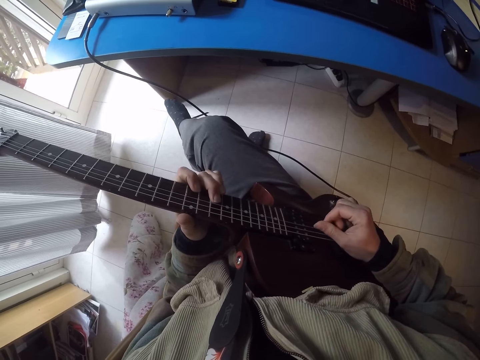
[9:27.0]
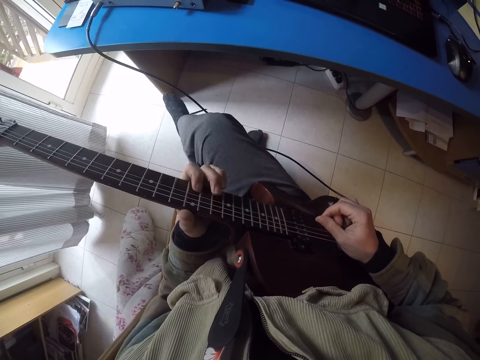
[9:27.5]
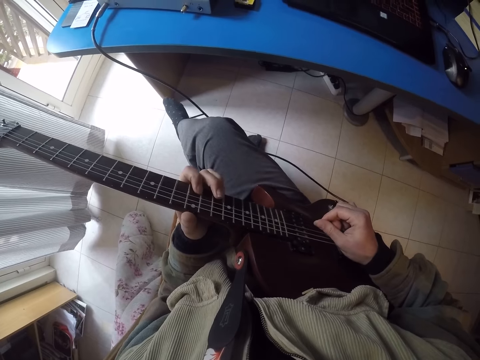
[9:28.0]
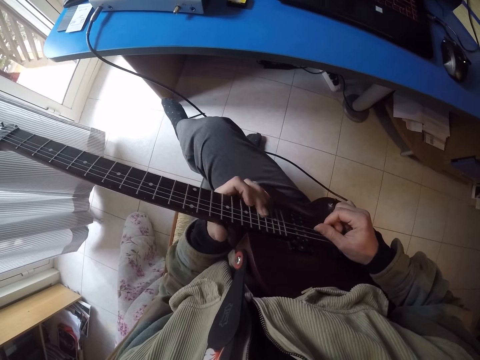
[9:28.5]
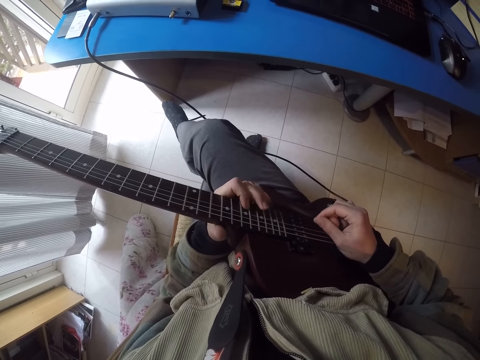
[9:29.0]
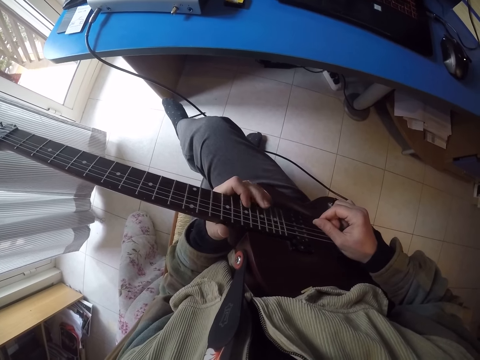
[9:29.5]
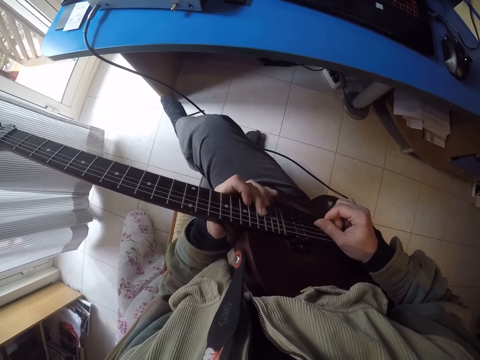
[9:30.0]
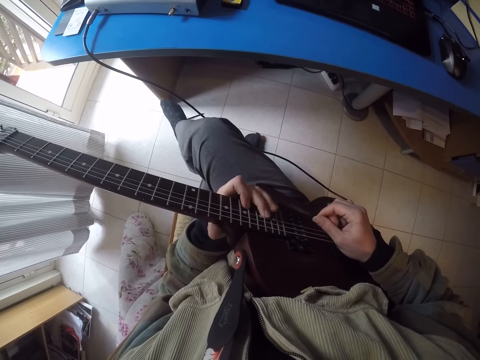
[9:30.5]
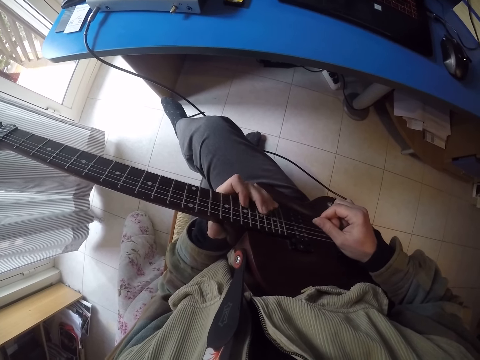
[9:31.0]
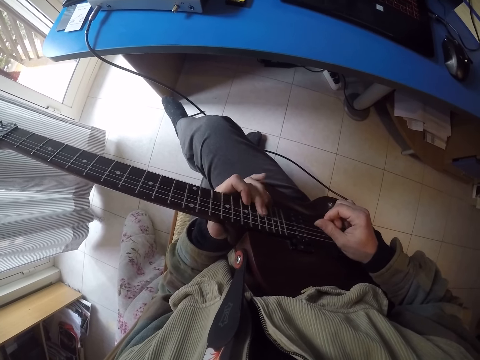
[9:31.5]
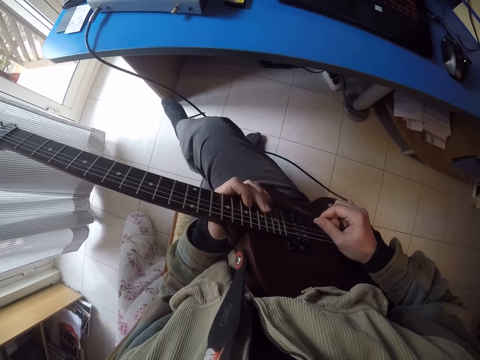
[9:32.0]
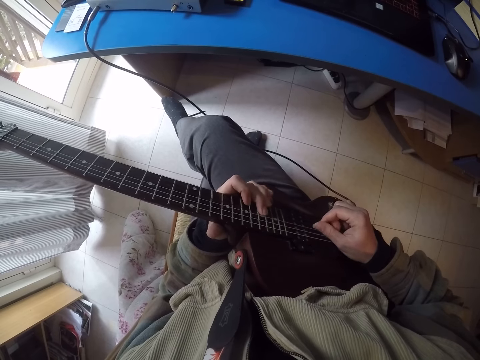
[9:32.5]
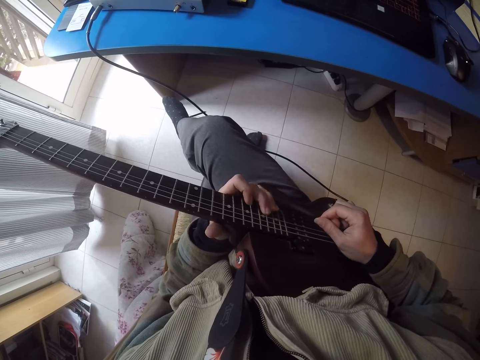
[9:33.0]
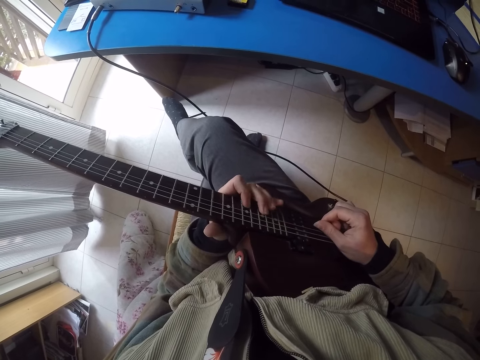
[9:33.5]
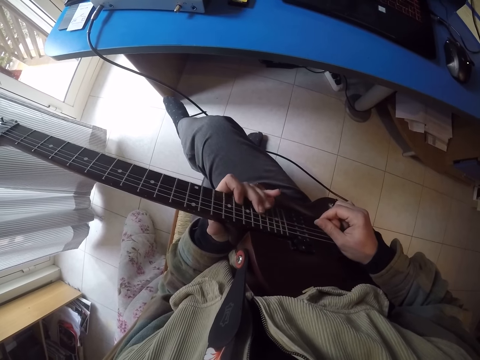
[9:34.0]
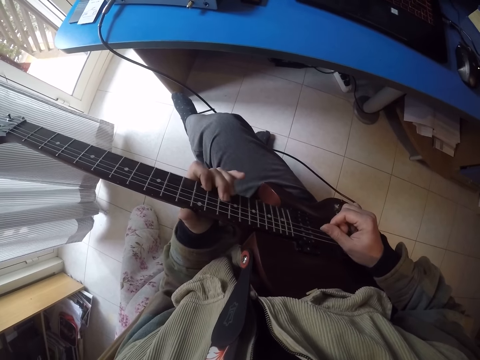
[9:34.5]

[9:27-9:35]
The camera wearer plays the guitar.

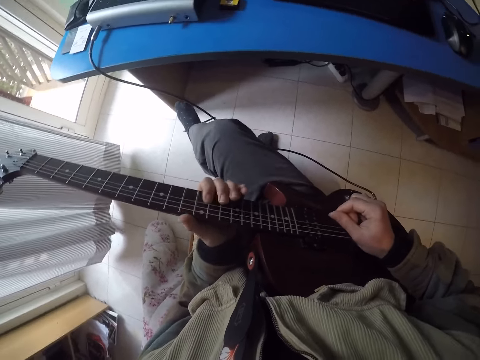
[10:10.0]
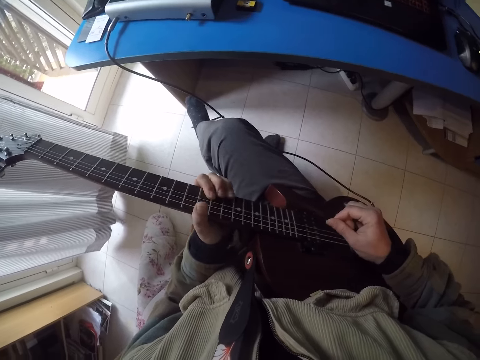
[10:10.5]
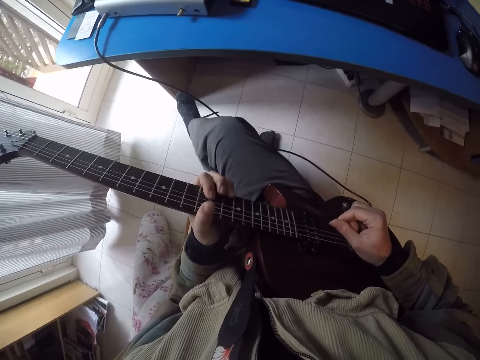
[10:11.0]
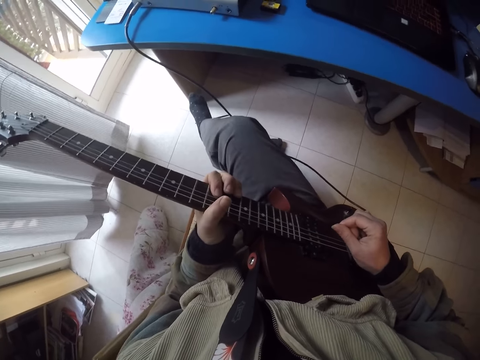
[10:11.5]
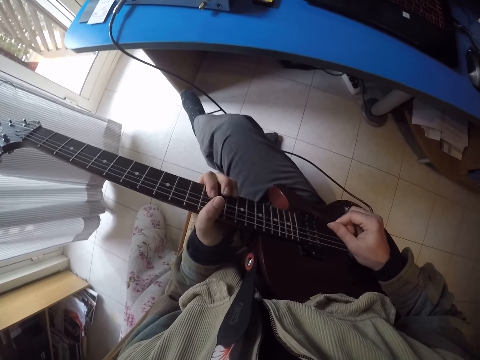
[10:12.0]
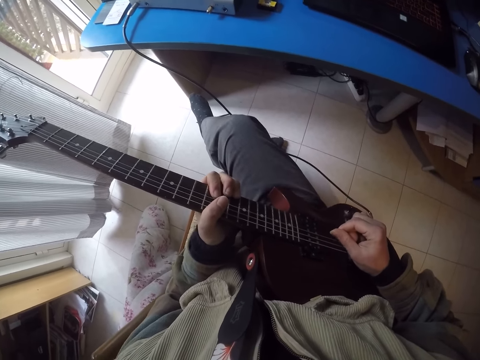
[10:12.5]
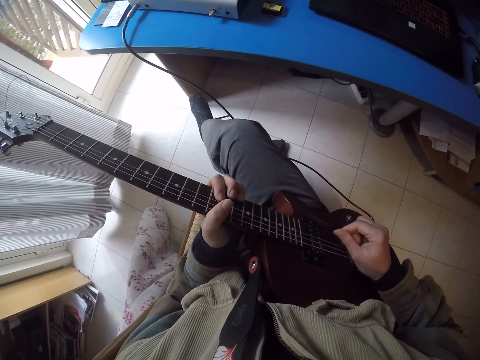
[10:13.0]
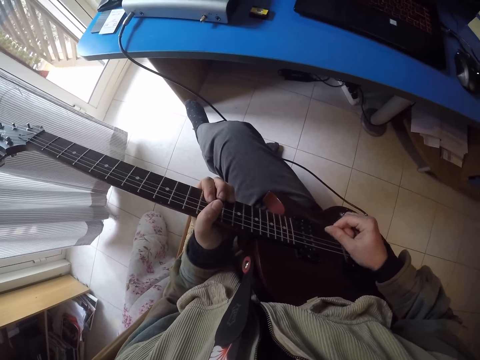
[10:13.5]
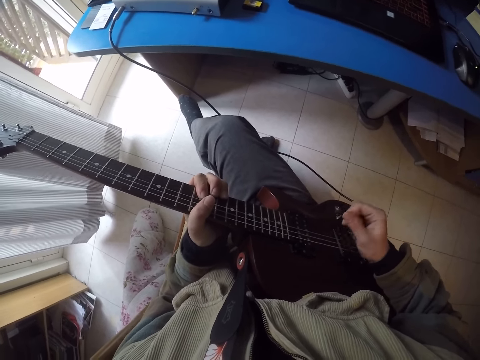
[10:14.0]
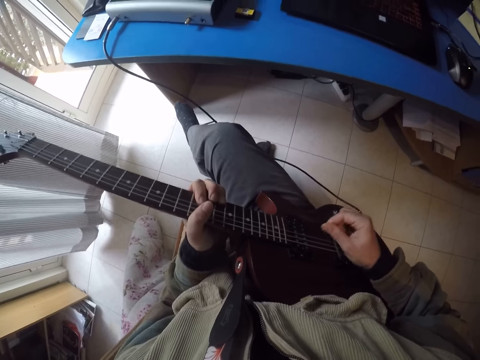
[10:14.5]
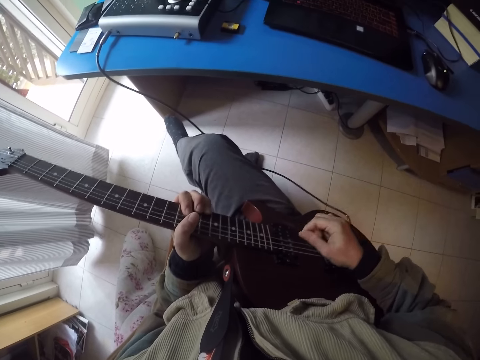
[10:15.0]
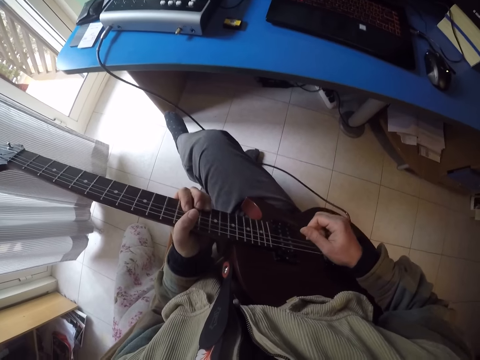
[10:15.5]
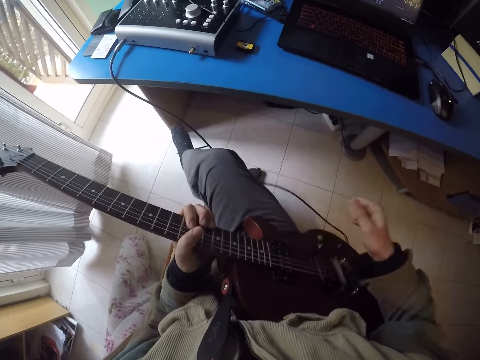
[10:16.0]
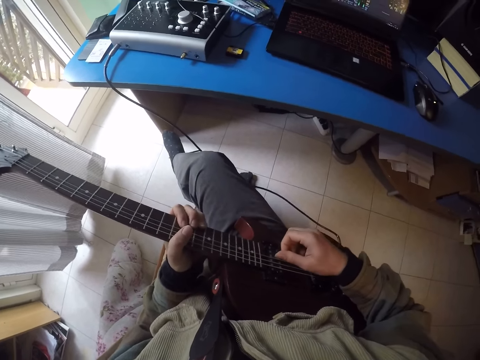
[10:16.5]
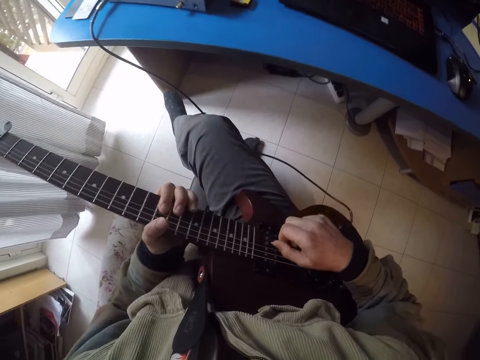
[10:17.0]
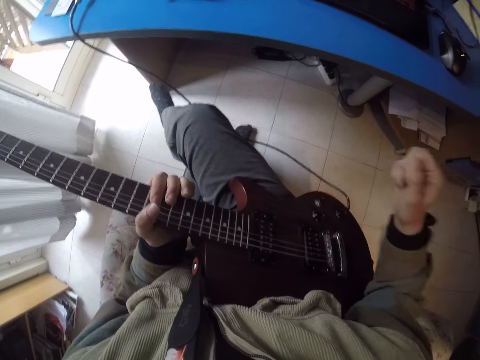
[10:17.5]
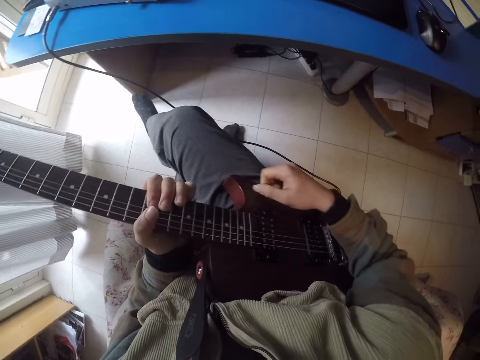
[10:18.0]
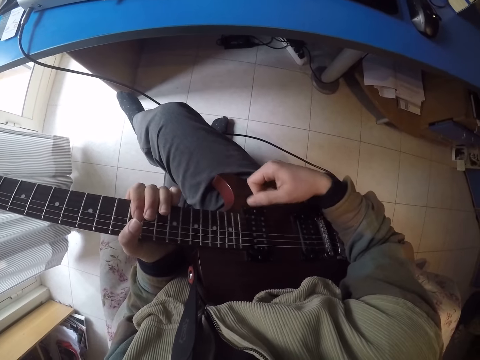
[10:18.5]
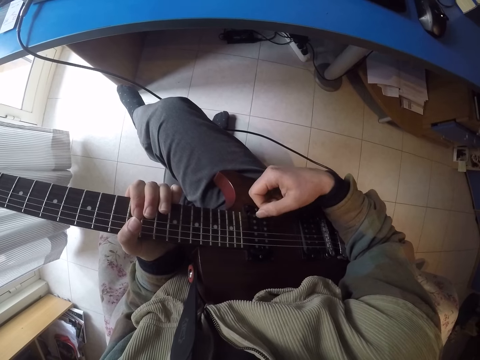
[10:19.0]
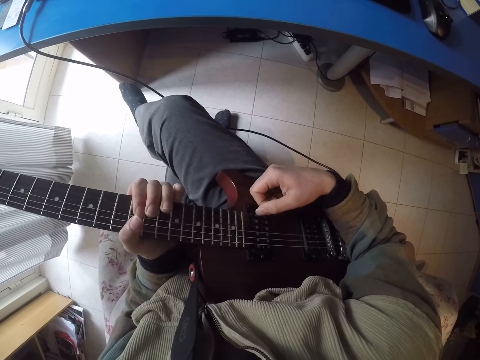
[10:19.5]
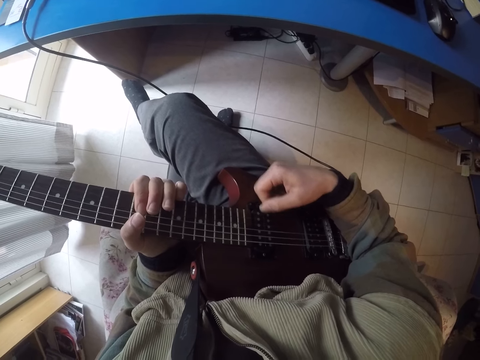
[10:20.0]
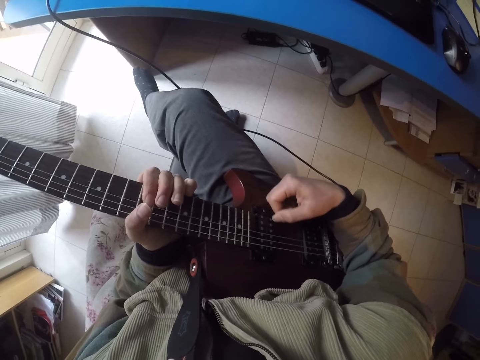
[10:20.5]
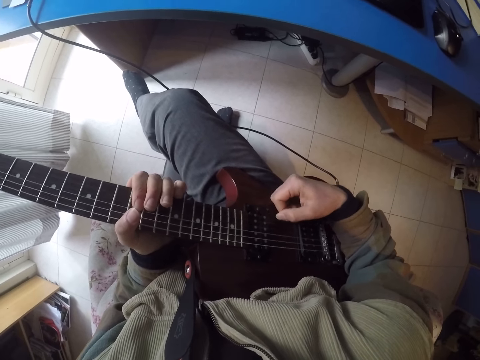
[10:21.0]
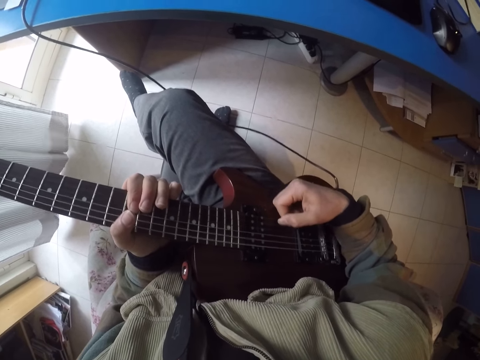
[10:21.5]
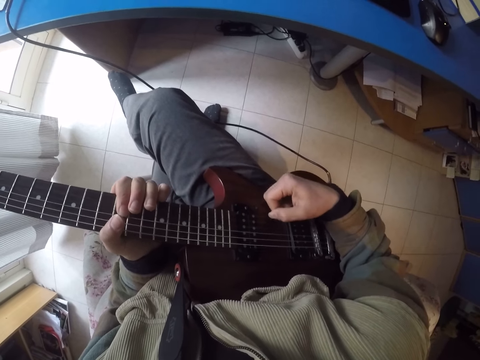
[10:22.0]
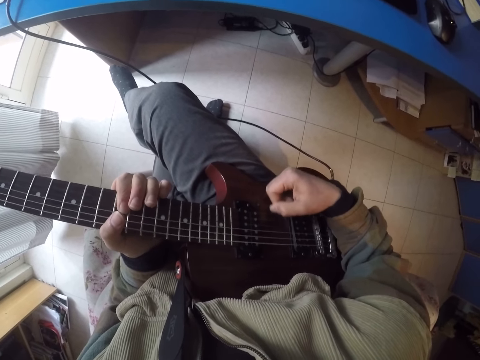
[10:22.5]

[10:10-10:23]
The camera wearer holds the fret board with the left hand. They rub frets on the guitar with the right hand.

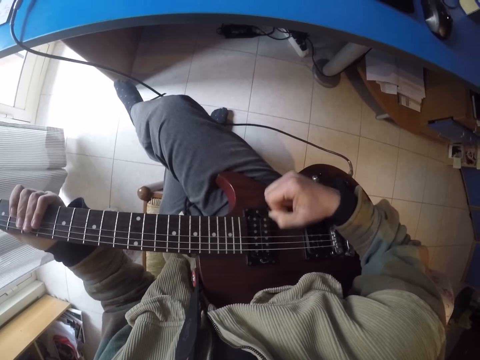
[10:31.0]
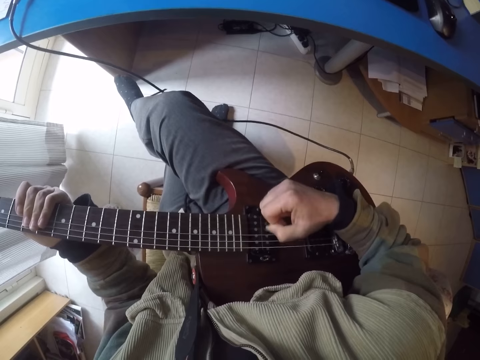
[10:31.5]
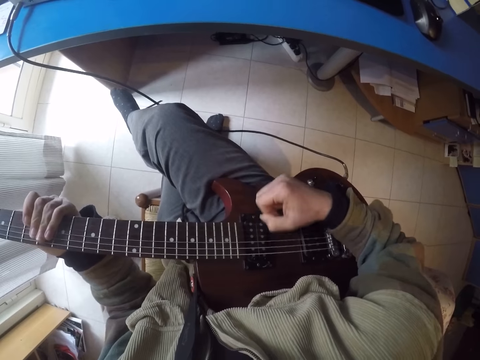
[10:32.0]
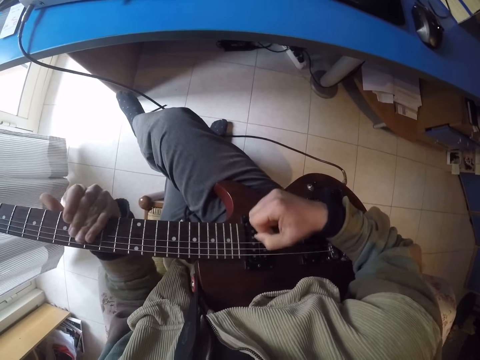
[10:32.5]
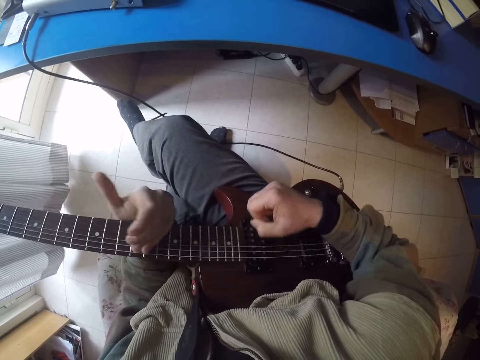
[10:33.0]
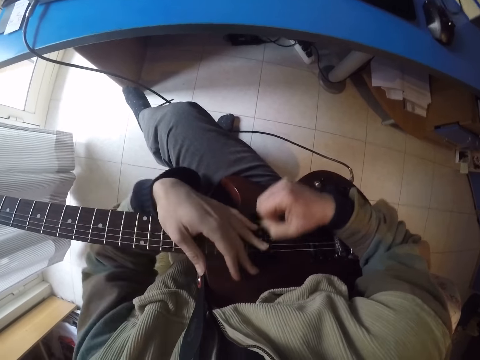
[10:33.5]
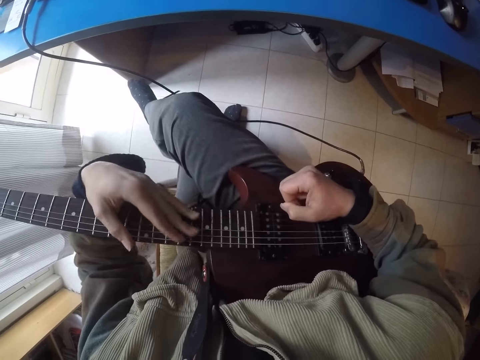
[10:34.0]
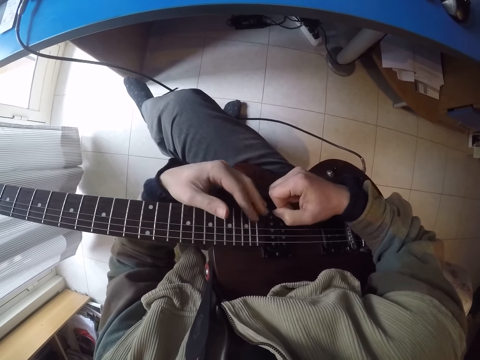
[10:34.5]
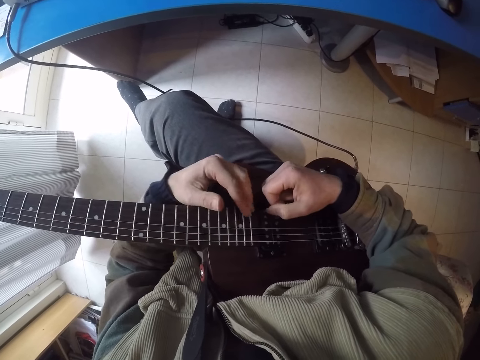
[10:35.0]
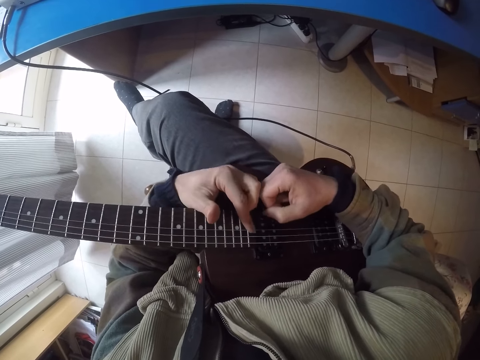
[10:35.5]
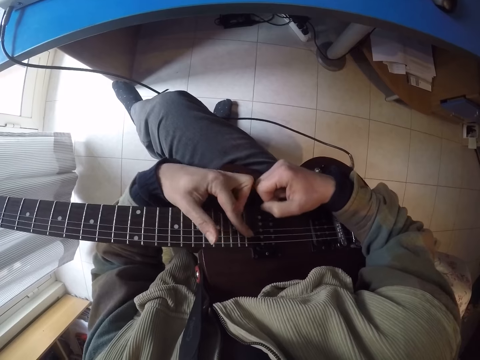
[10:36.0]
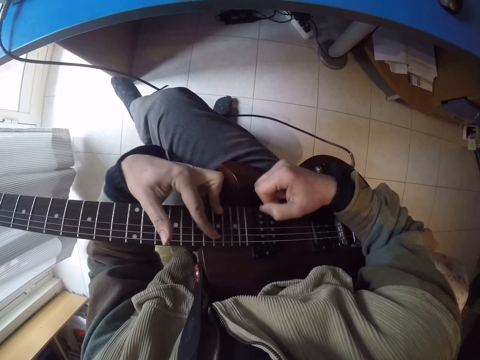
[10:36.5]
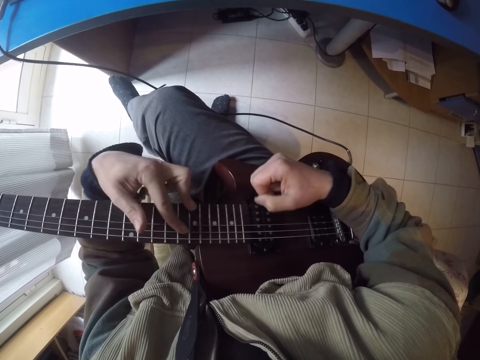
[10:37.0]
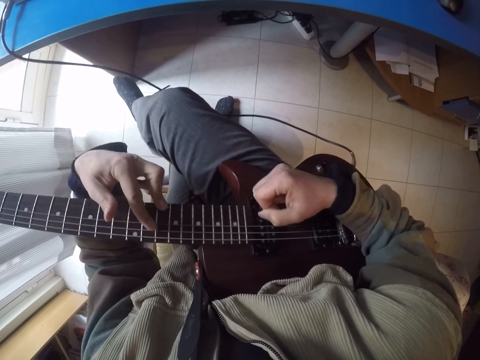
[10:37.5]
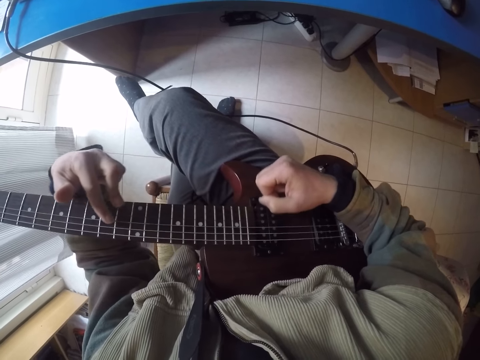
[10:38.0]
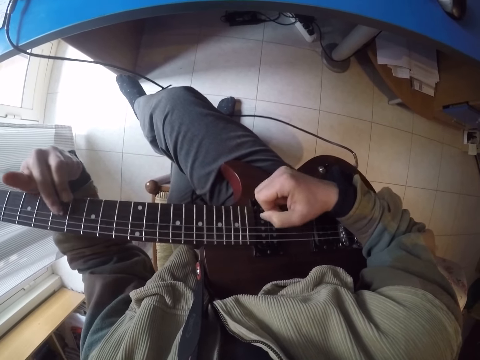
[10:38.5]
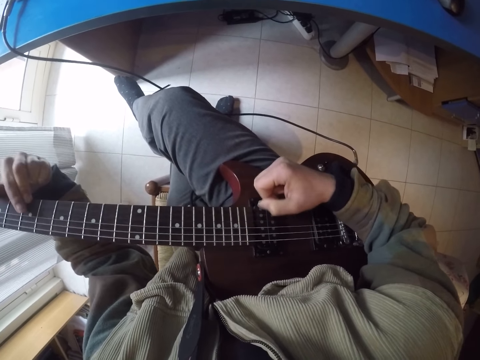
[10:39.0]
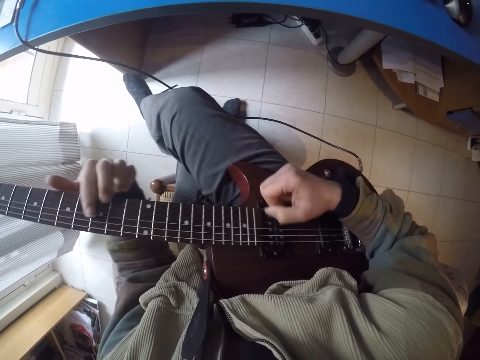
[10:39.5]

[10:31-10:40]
The camera wearer plays guitar.
